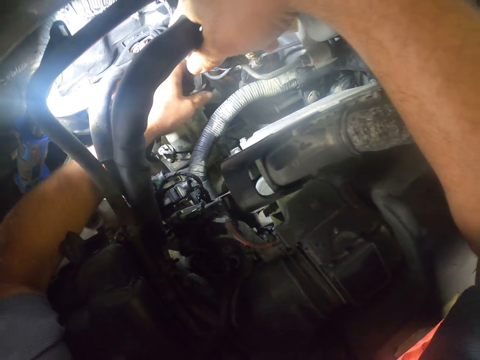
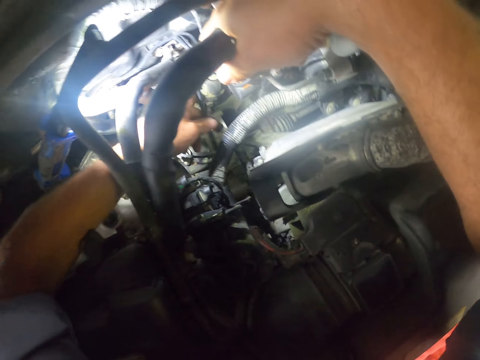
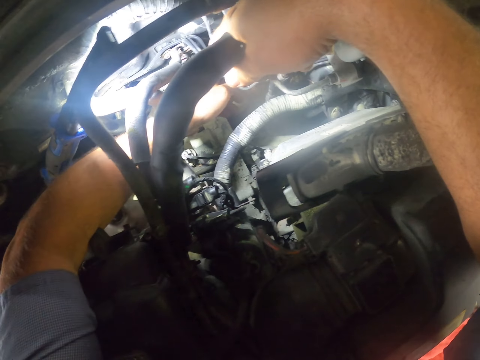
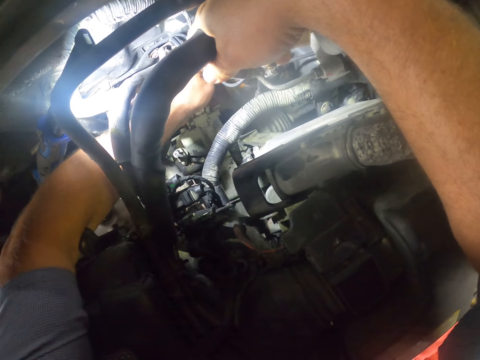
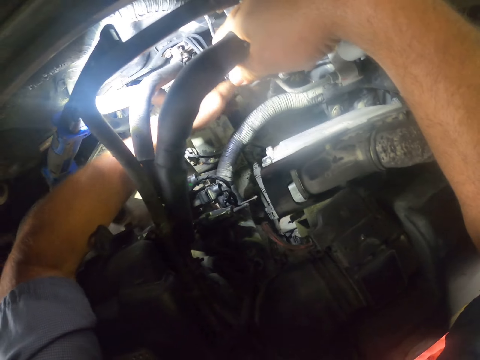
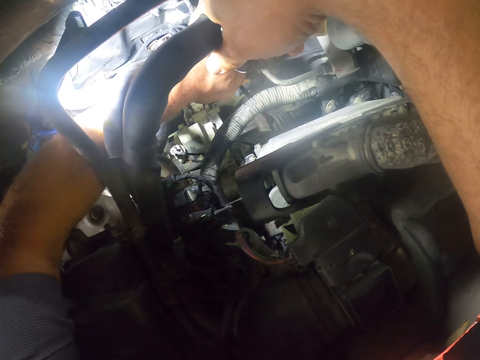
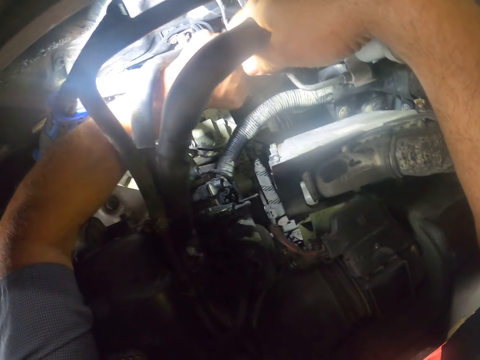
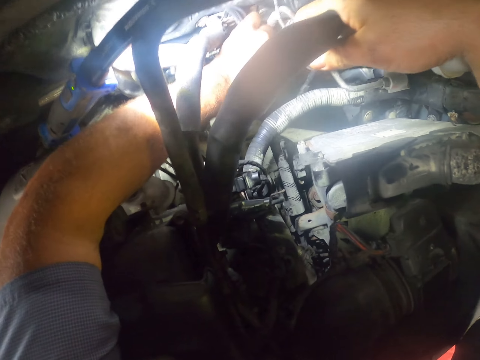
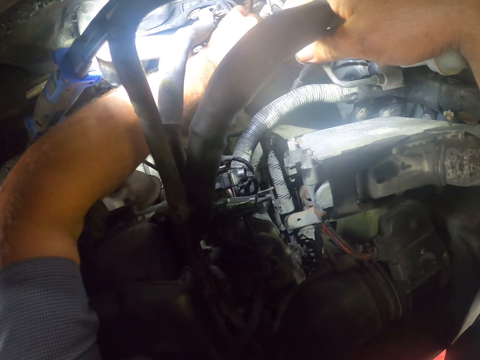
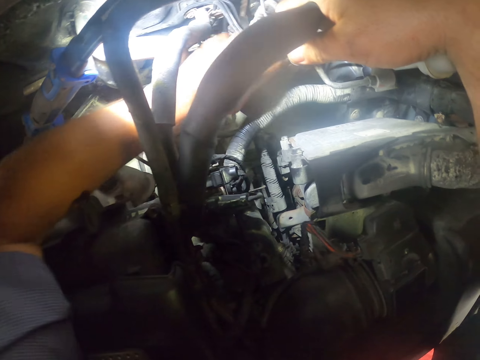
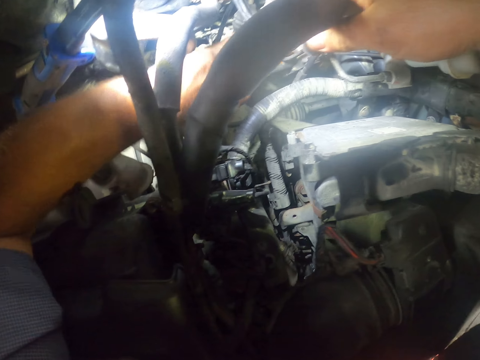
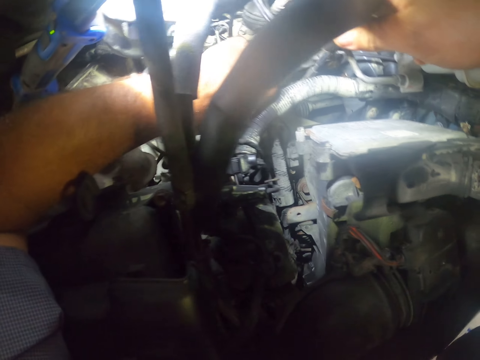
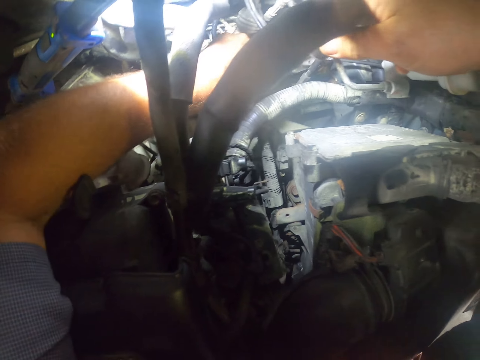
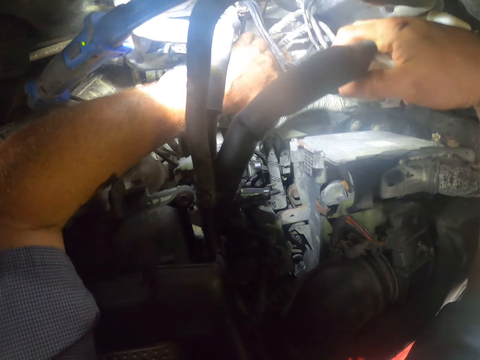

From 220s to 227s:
The camera wearer fixes some cables.

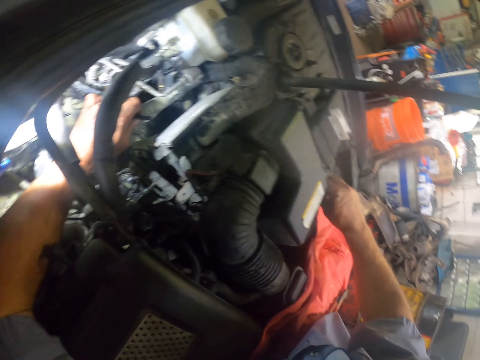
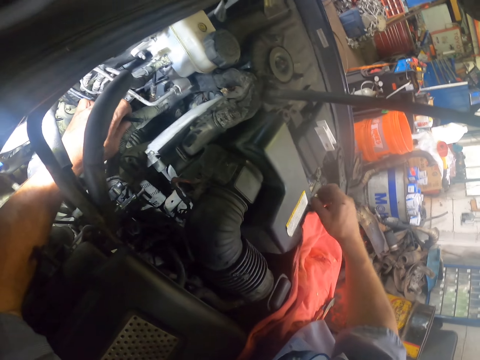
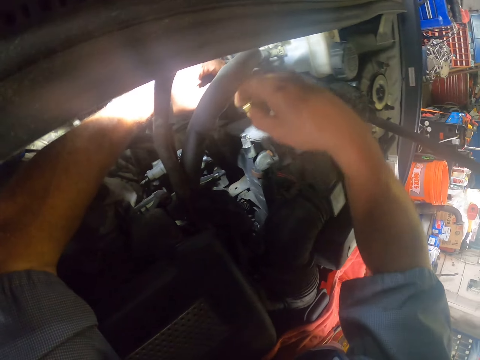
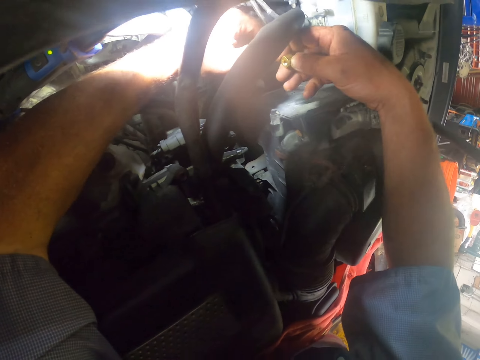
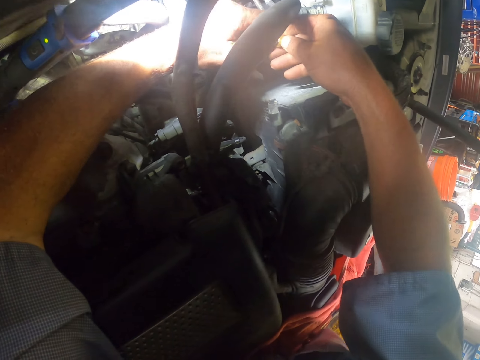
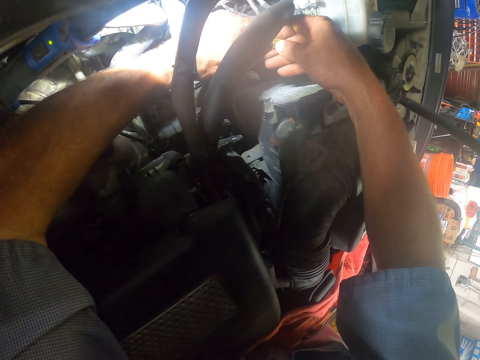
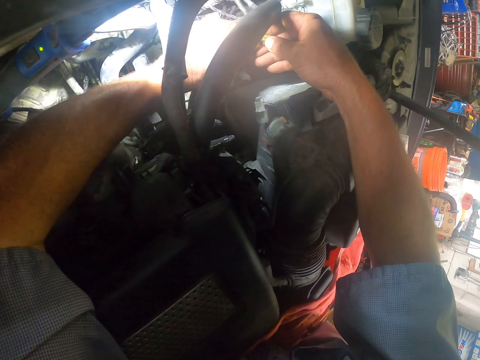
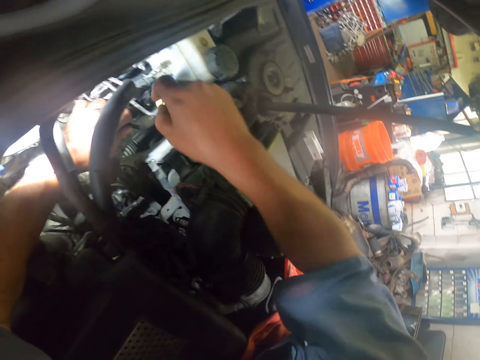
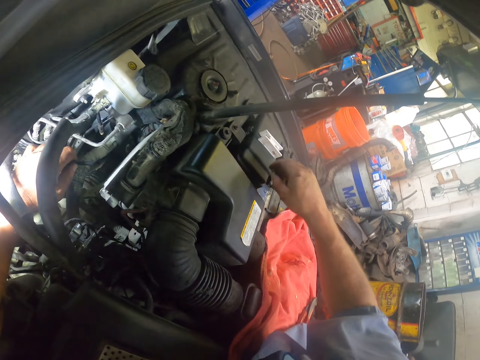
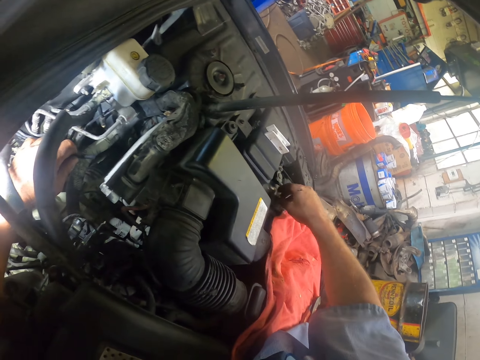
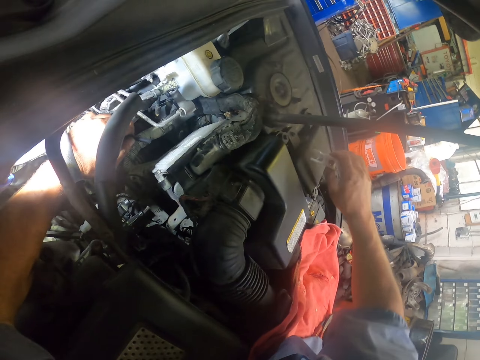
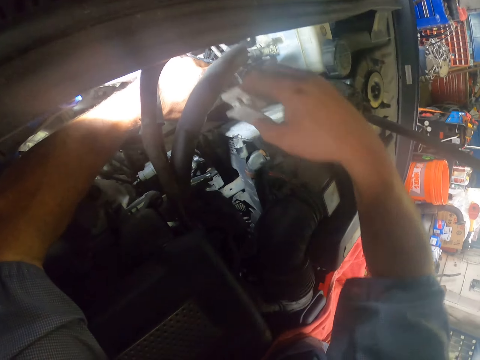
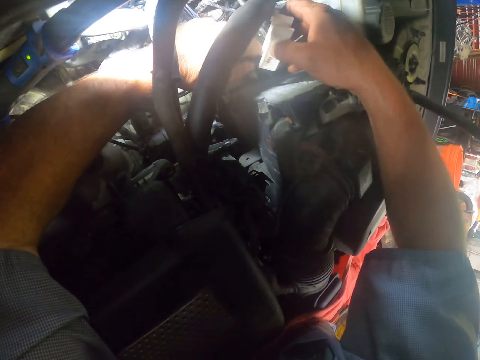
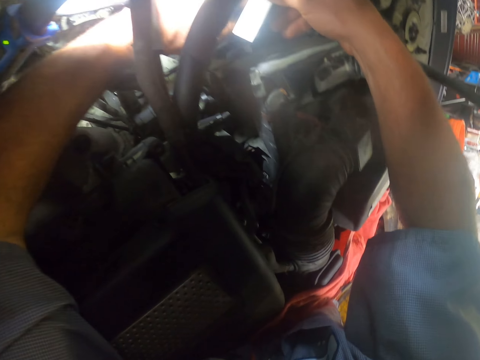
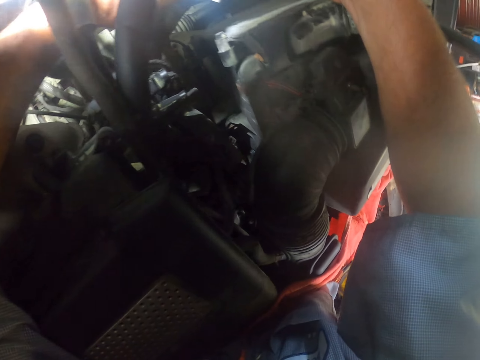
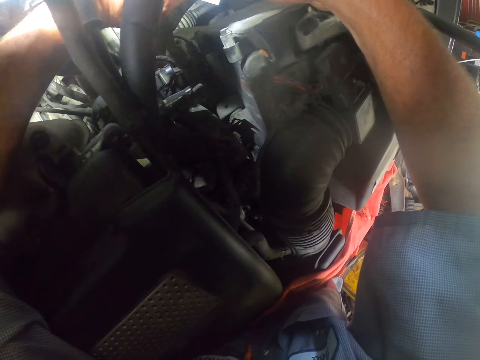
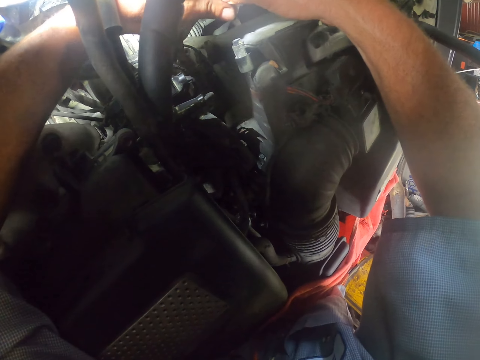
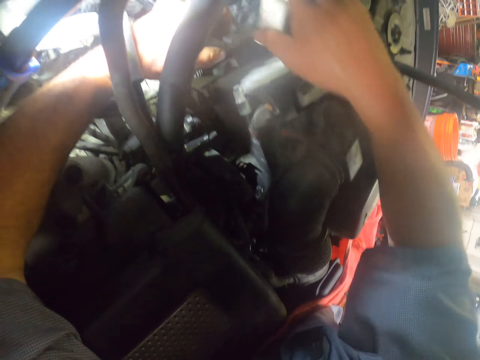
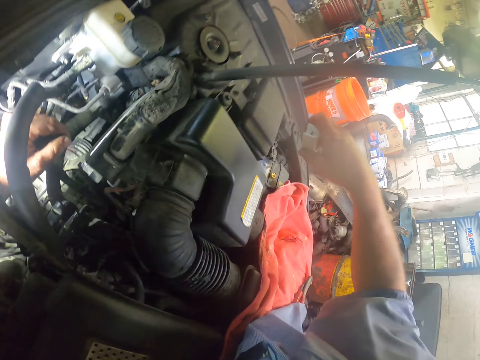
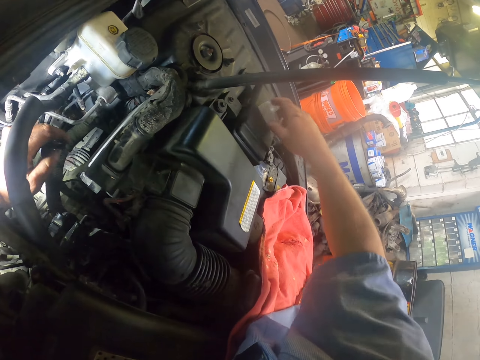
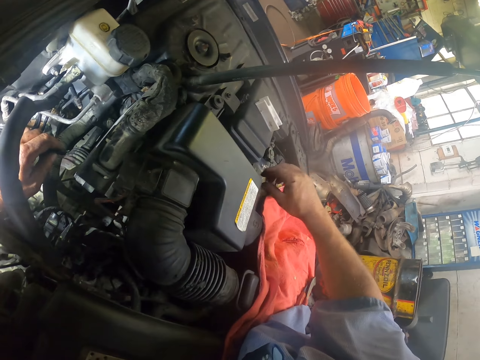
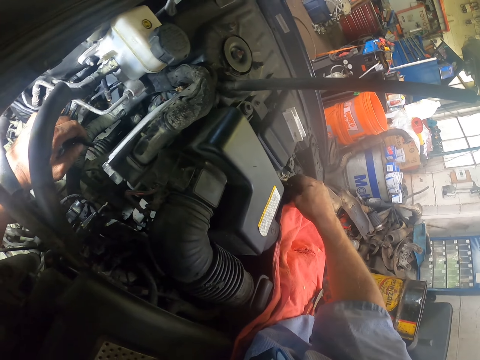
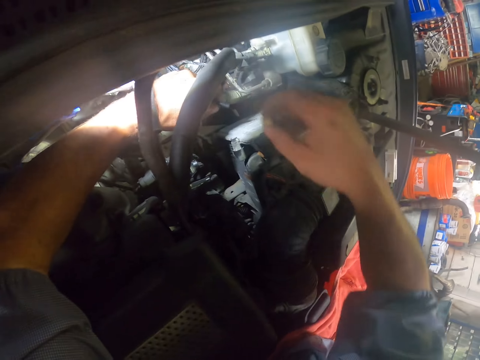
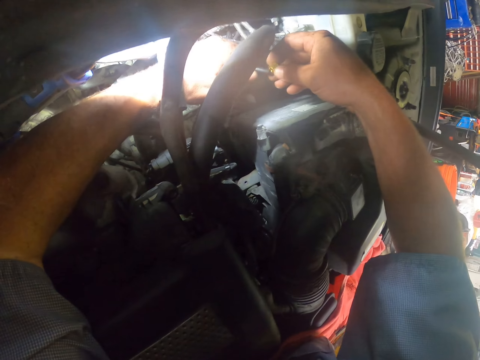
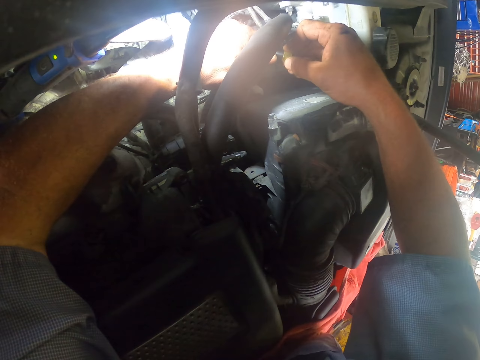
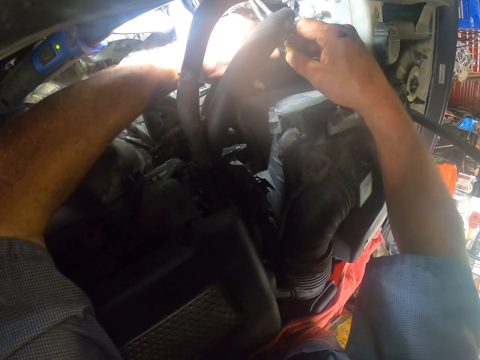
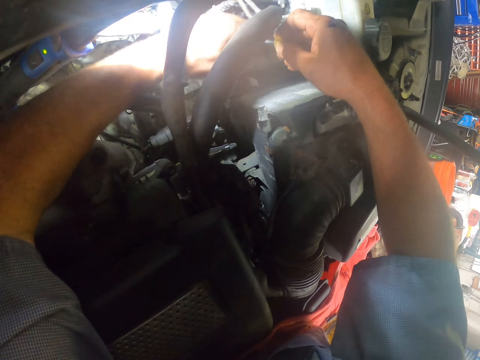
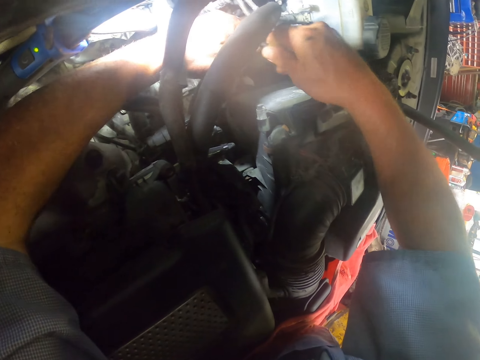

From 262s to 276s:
The camera wearer picks up a bolt. They pick up the clip. They place the clip back on the car. They take a nut. They repair the car.

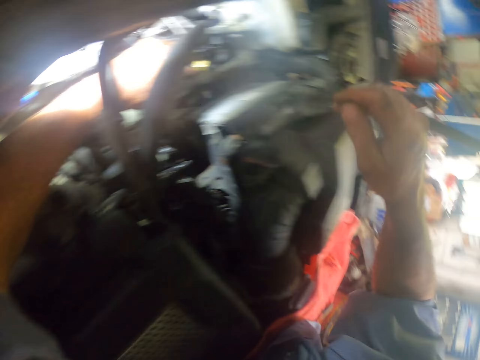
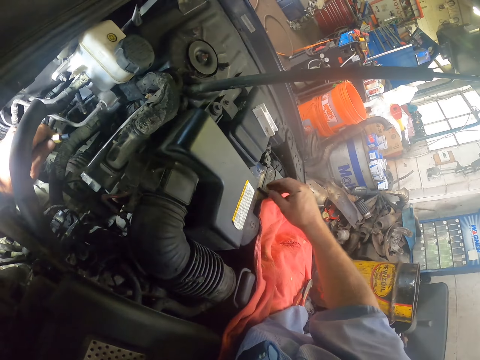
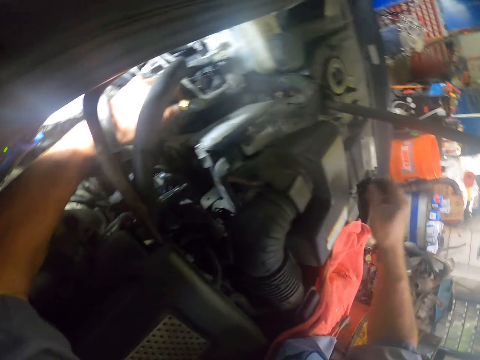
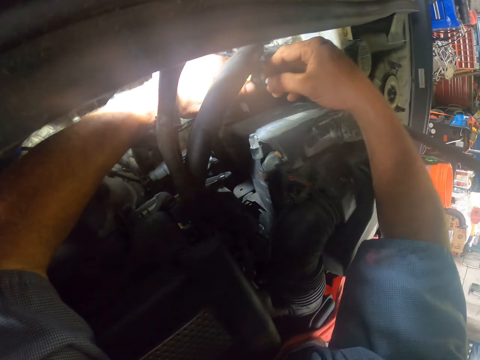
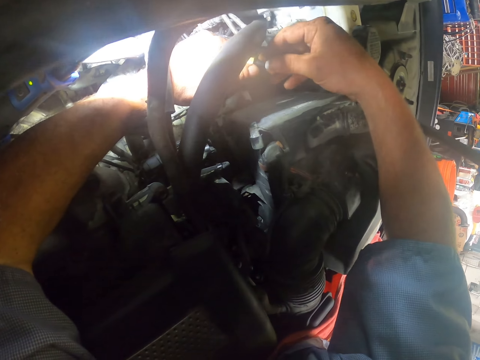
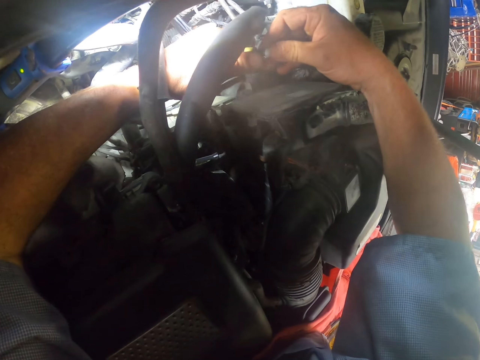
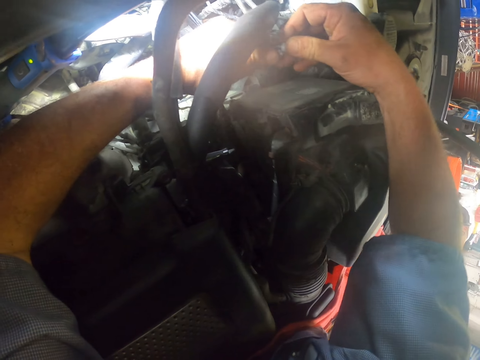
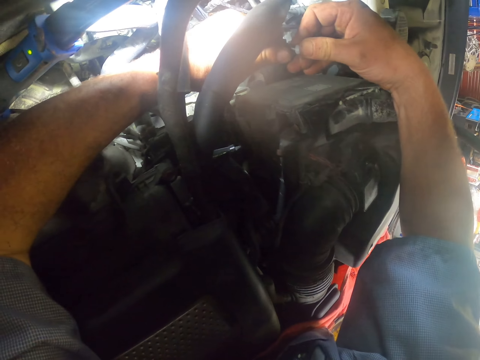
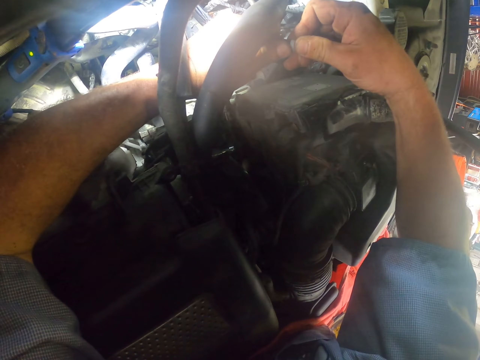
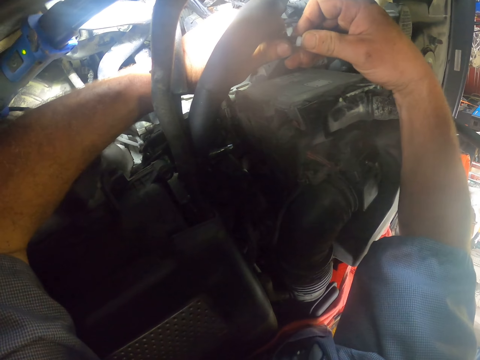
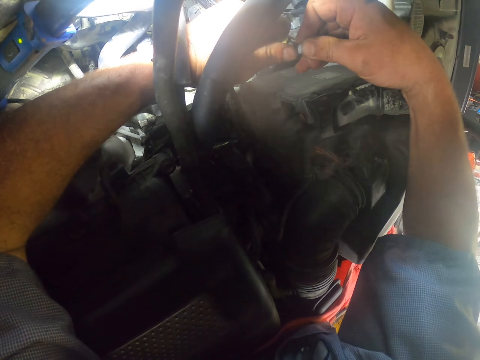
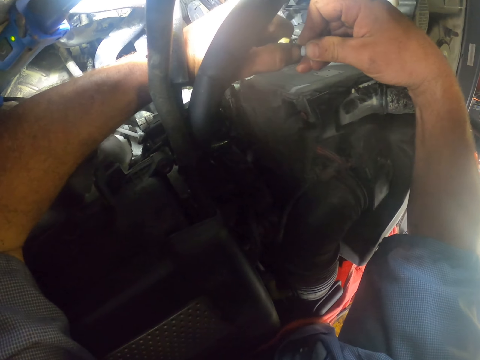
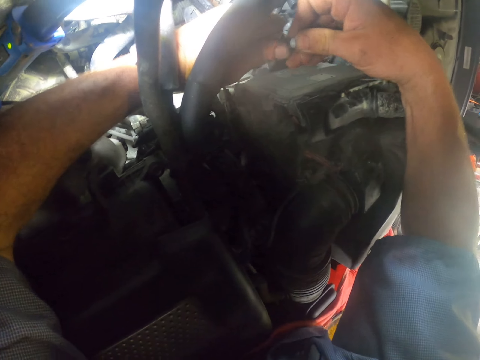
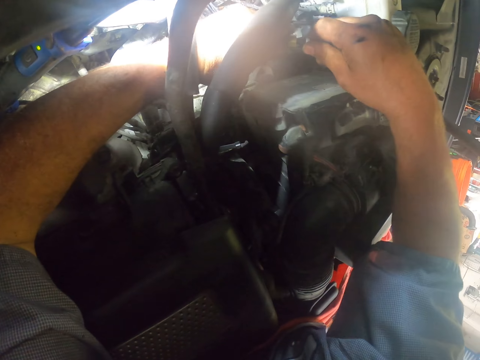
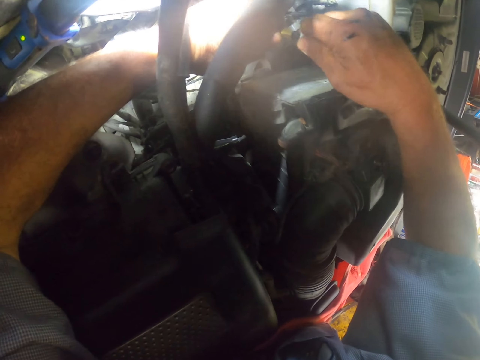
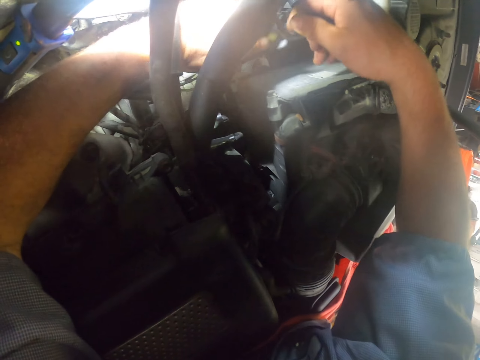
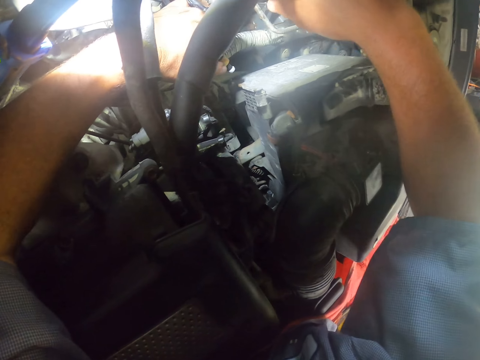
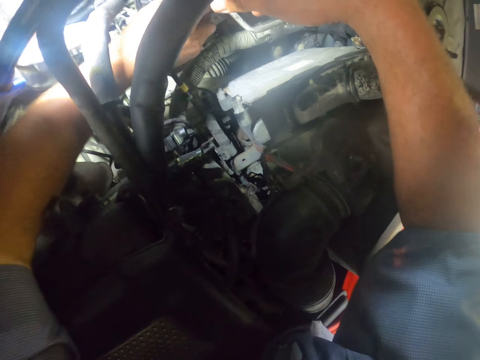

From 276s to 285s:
The camera wearer picks up a bolt.
